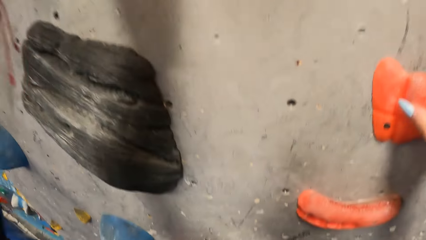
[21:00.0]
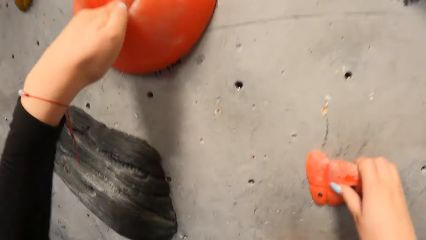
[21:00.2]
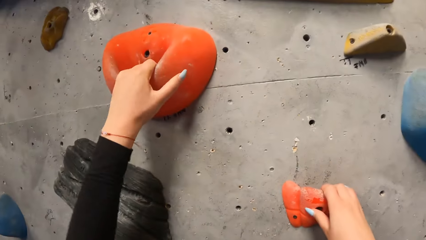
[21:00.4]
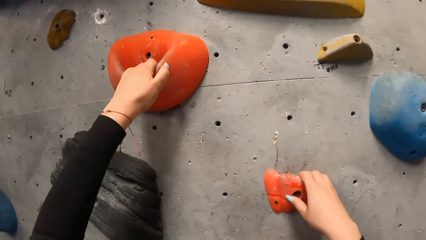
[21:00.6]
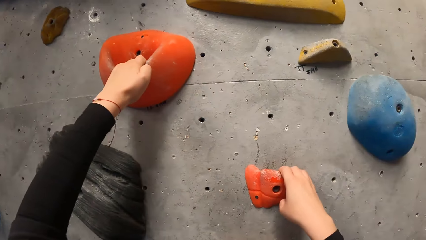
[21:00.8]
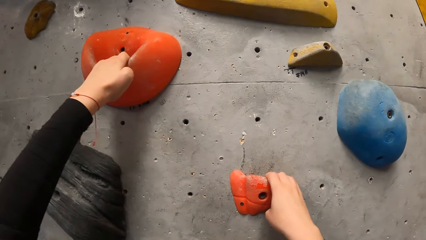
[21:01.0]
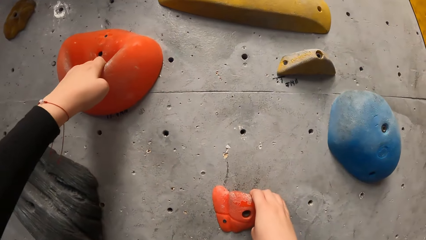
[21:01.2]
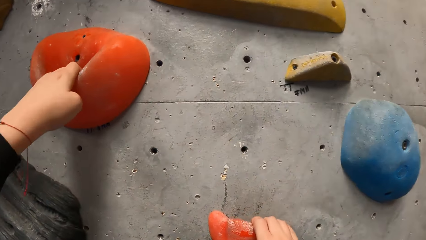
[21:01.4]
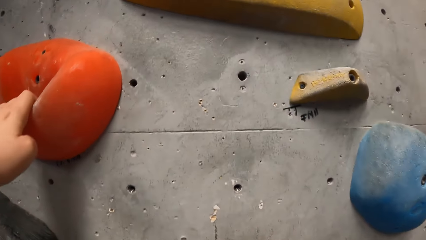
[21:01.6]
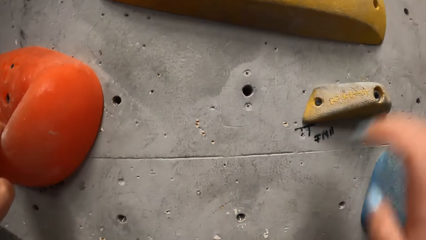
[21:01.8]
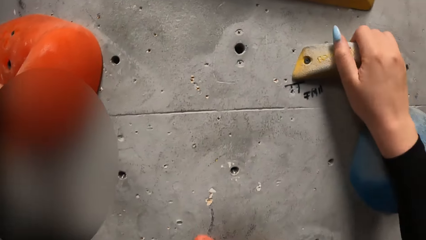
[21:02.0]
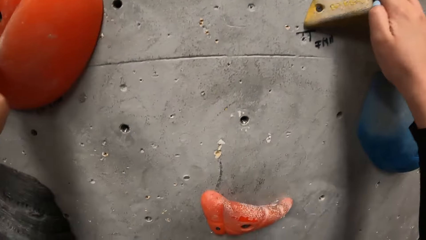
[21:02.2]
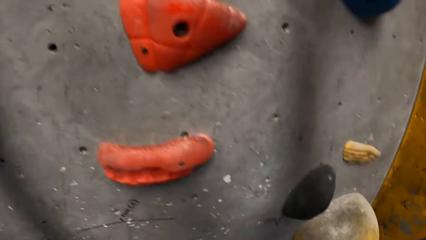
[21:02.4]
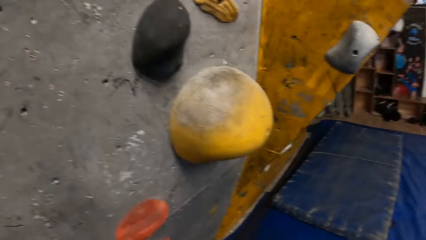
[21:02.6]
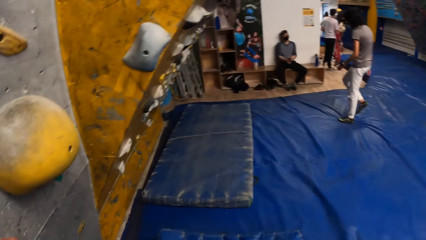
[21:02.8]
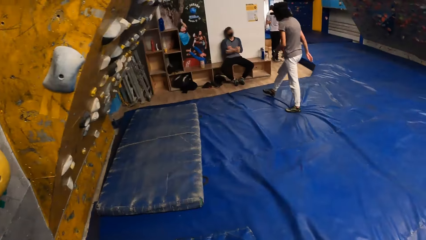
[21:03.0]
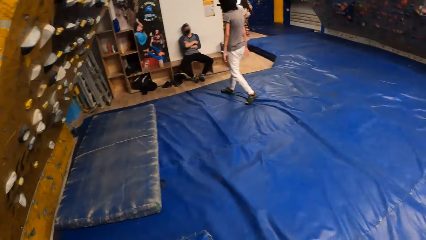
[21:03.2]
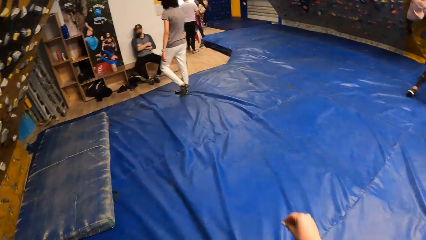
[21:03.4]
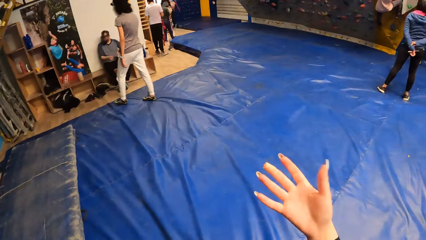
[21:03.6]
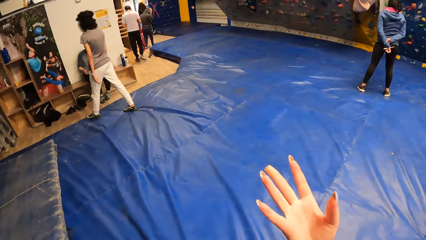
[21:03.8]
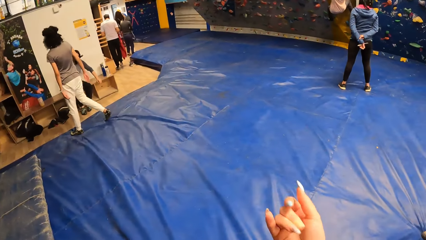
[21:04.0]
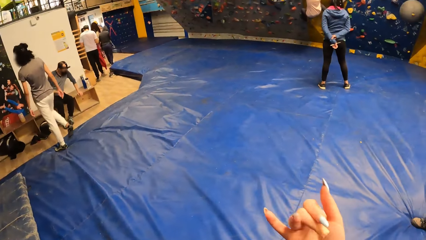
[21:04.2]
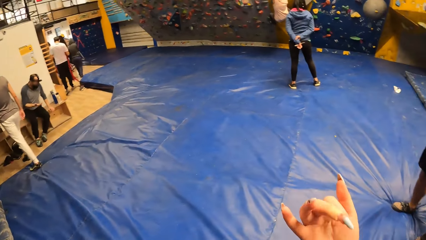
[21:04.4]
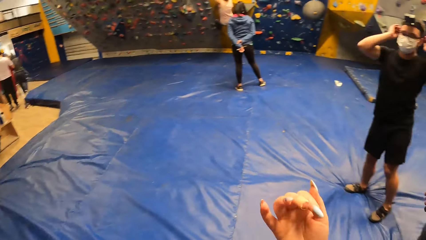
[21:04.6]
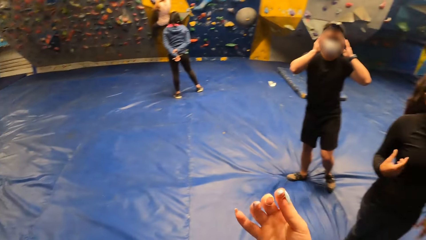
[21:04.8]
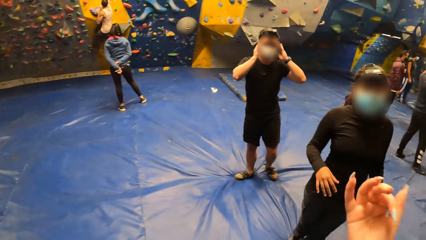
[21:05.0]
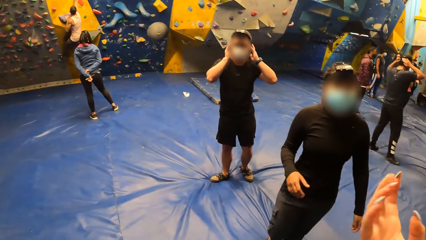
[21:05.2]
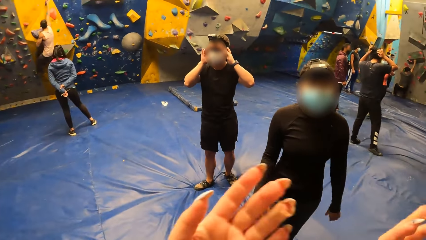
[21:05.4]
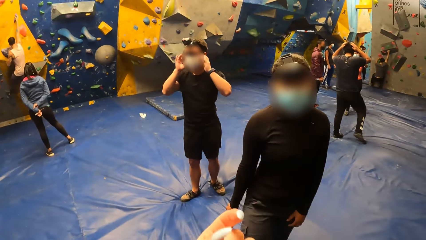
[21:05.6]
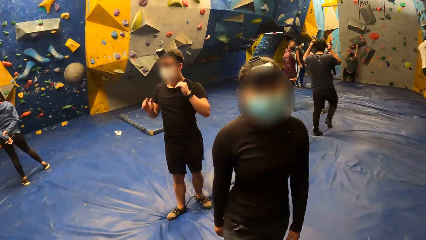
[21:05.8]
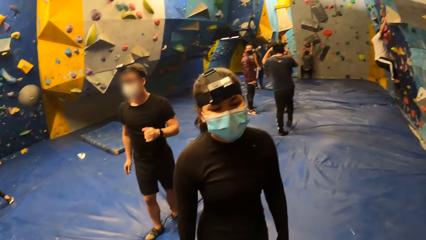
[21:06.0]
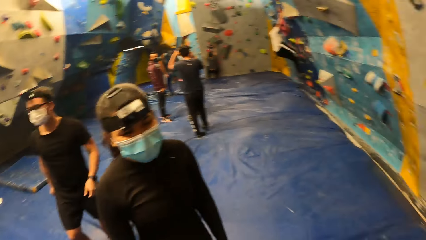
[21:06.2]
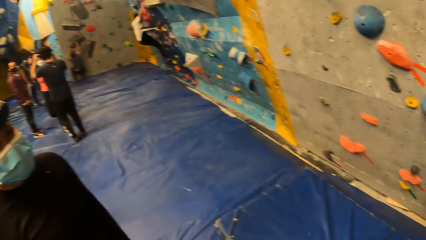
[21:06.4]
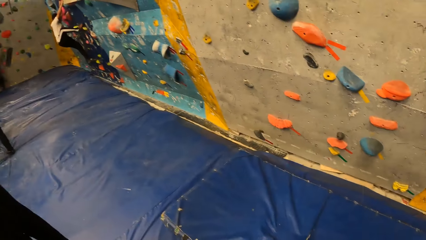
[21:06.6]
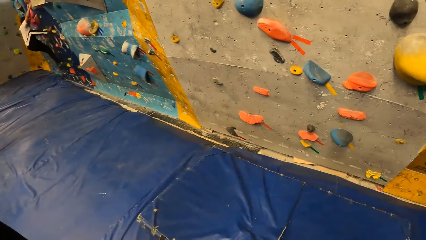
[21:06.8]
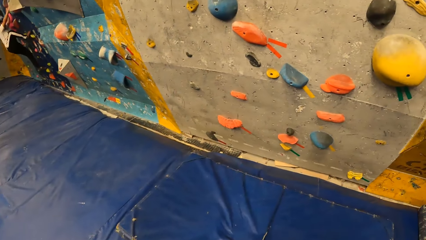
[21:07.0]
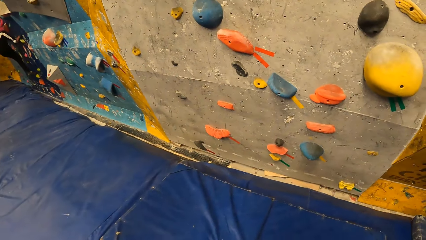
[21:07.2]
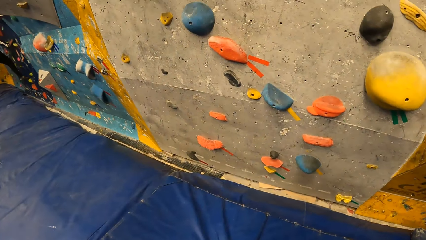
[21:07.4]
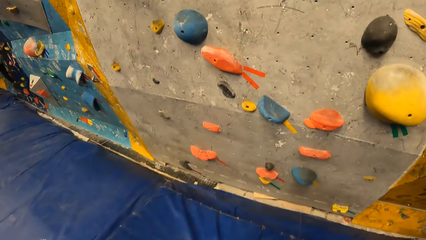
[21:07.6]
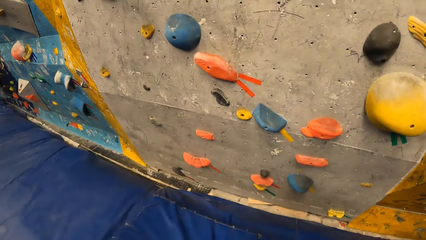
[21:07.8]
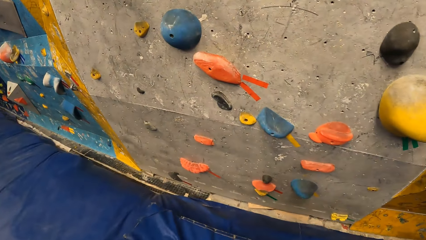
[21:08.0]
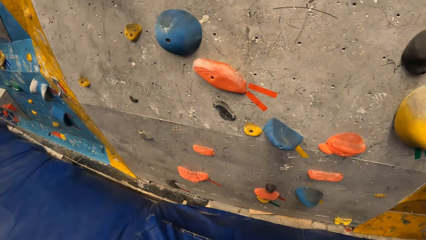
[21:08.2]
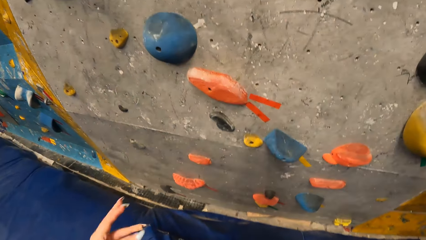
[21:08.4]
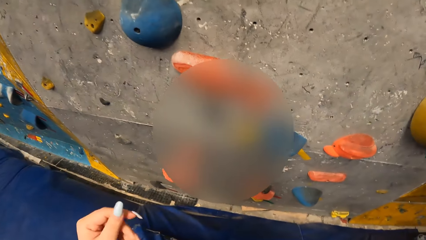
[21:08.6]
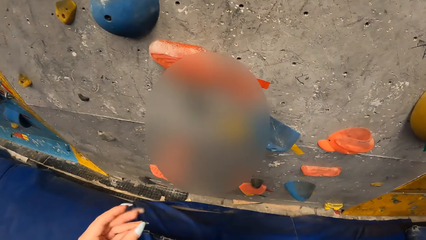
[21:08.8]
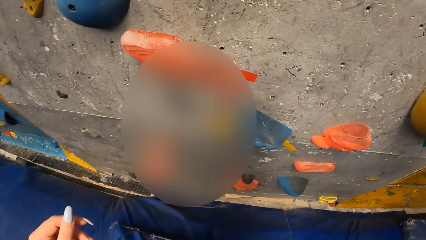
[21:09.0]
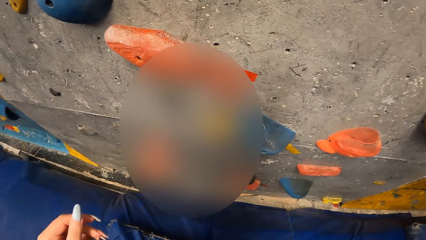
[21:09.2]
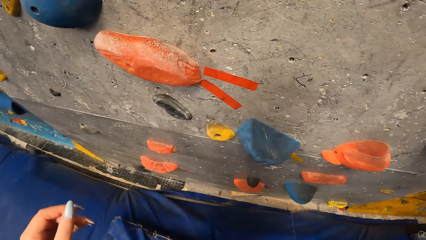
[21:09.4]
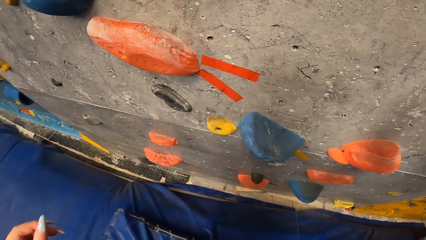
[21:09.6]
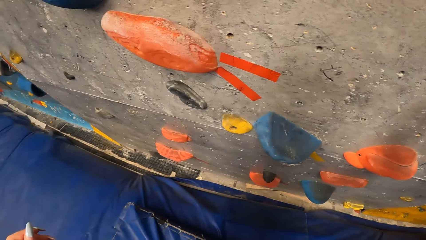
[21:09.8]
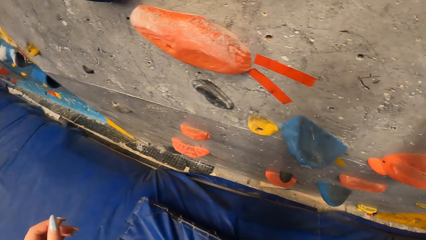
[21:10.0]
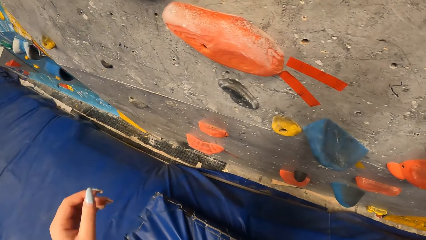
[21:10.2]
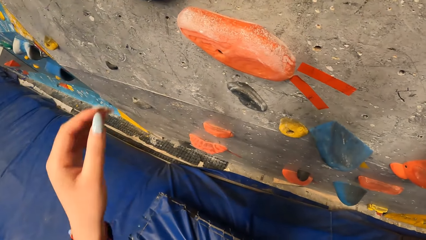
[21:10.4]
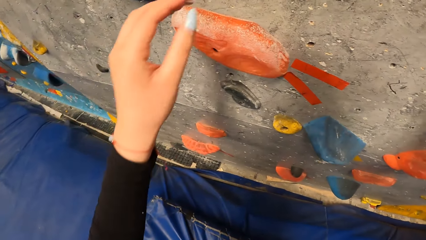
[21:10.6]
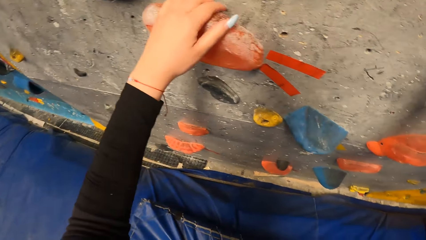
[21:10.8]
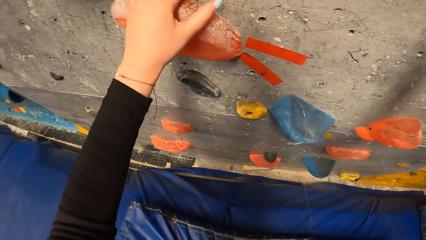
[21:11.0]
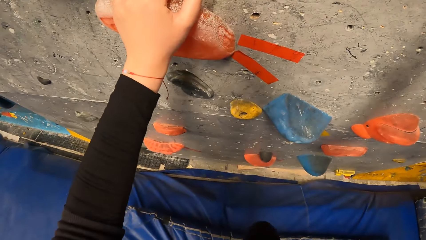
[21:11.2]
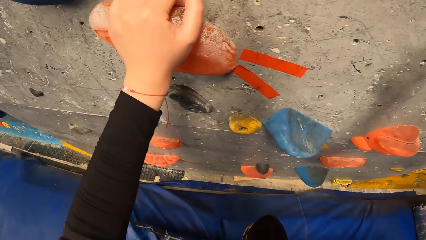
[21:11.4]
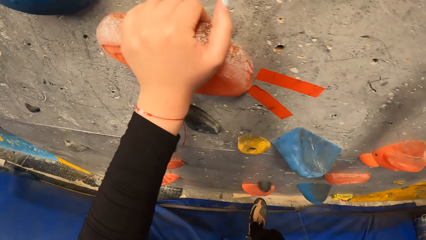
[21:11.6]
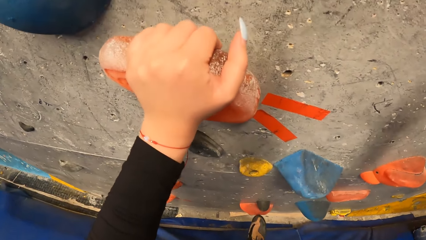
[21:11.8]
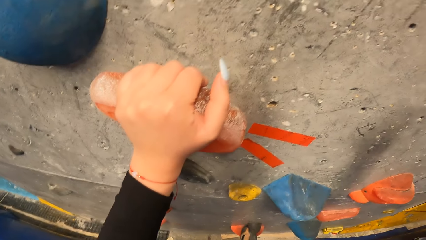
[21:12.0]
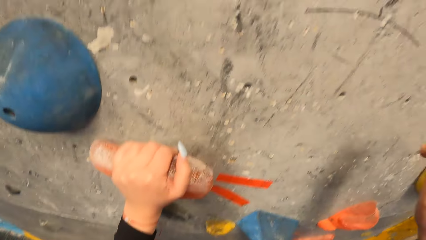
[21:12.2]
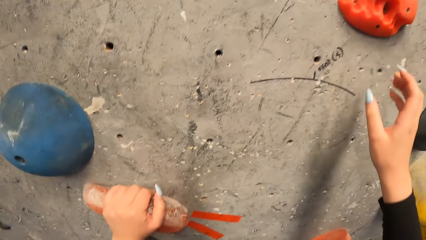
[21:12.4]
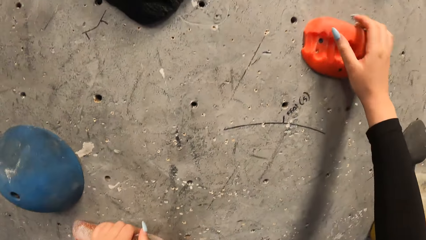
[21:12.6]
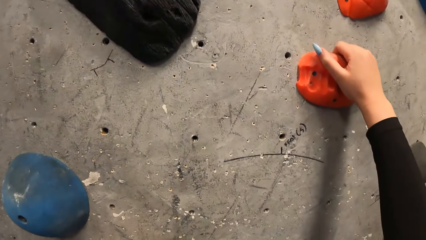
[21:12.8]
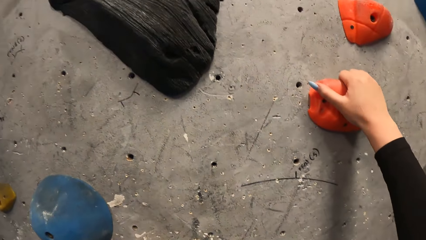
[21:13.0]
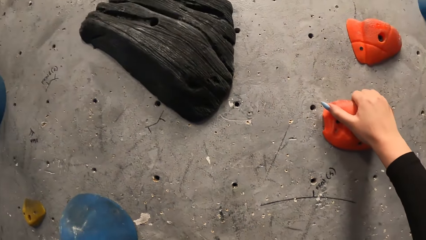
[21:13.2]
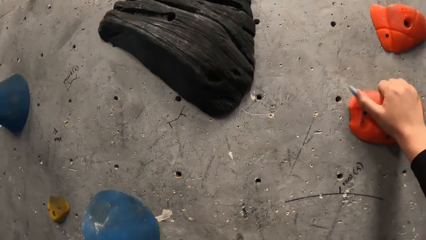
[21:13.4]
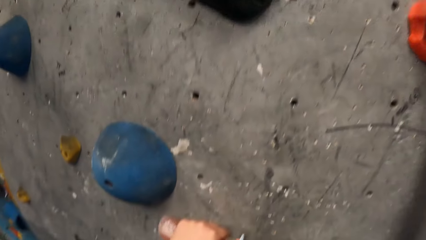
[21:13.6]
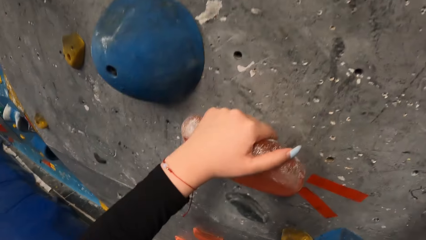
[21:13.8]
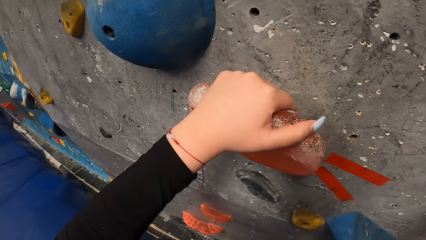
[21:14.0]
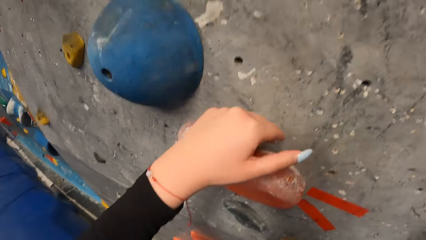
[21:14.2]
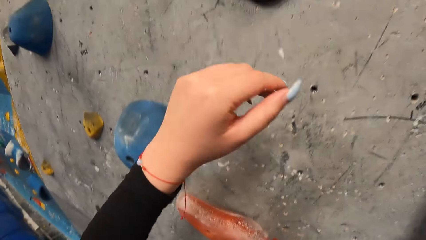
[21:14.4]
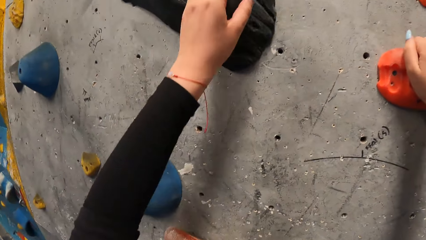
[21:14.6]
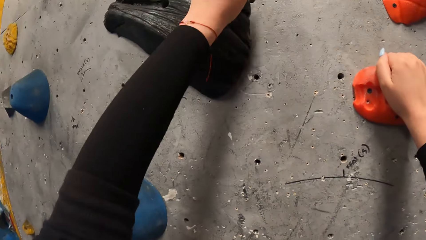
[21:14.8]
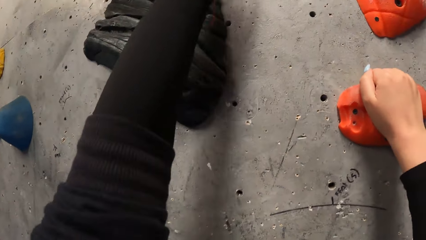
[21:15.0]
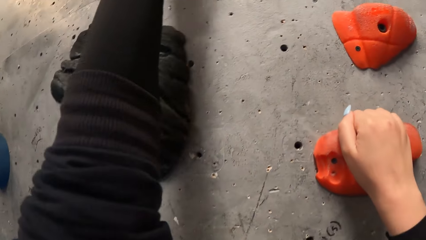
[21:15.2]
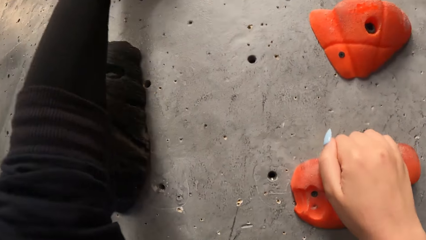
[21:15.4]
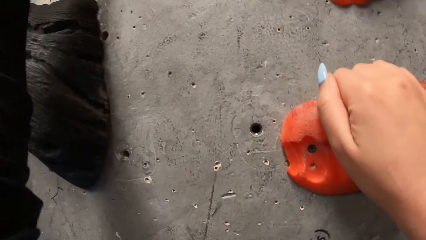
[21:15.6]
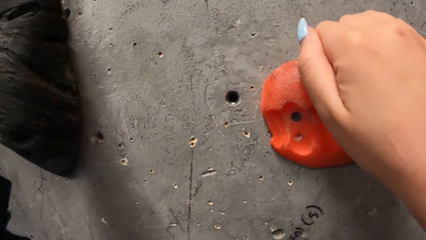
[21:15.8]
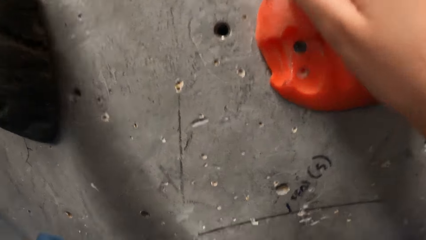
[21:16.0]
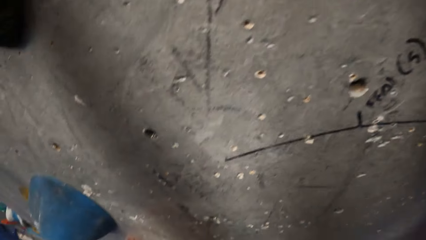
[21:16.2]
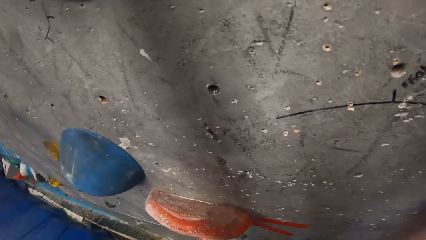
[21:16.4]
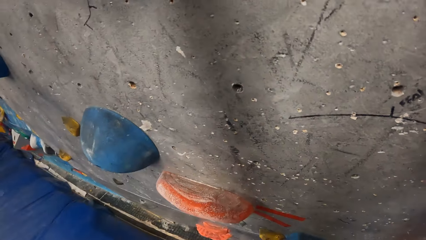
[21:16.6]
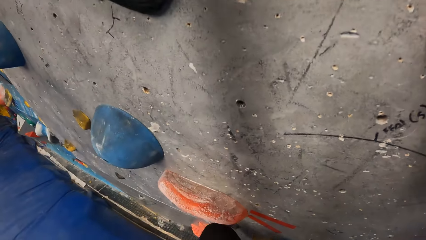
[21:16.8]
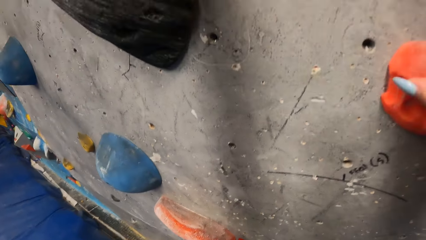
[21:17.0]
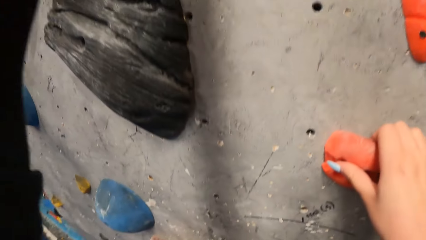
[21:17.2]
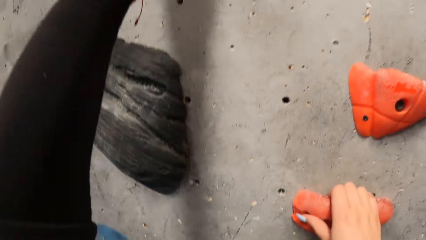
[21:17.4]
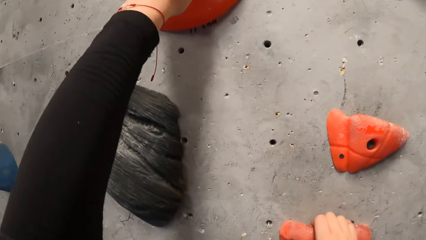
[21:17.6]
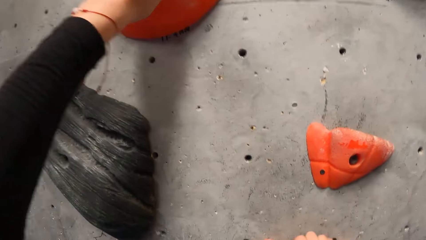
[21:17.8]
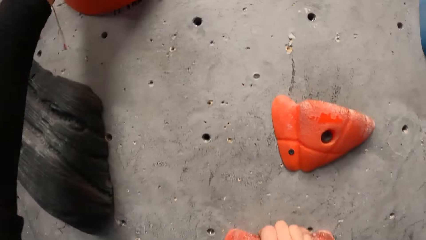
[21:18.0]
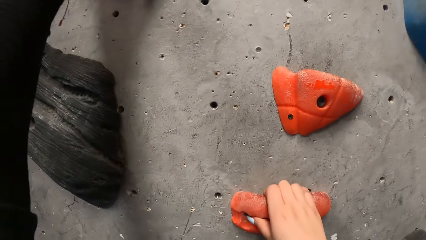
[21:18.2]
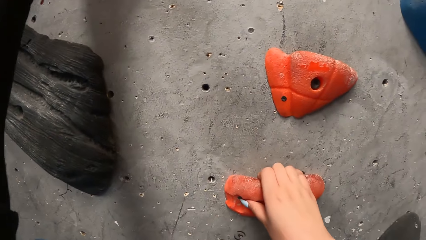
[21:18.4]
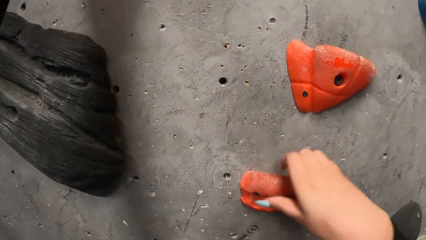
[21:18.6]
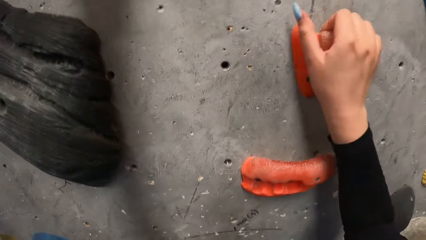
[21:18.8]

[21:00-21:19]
The camera wearer turns around. They shake dirt off their right hand. They gesticulate with both hands. They move their hands and interact with a woman. They turn around, walk towards the wall, and move their left hand. They climb the wall with the foot and hand holds.
